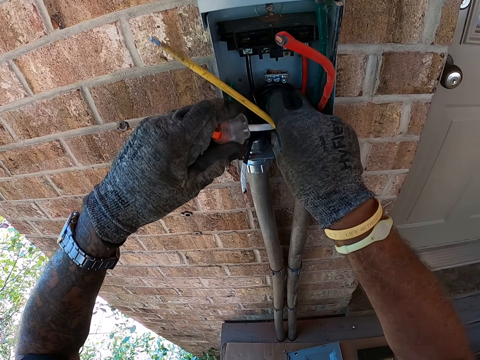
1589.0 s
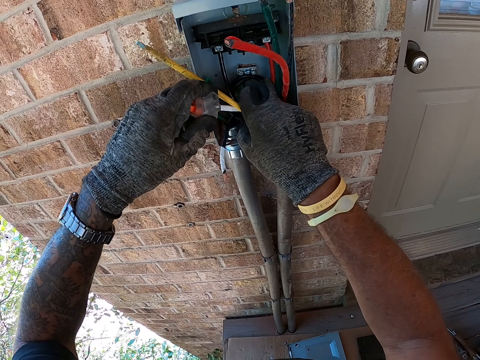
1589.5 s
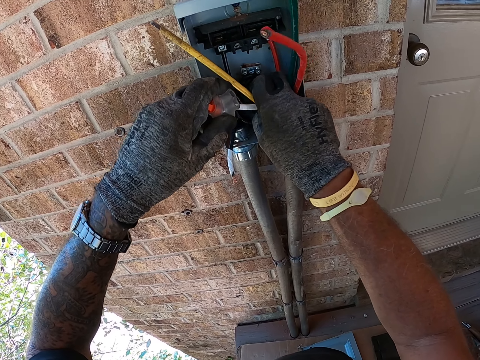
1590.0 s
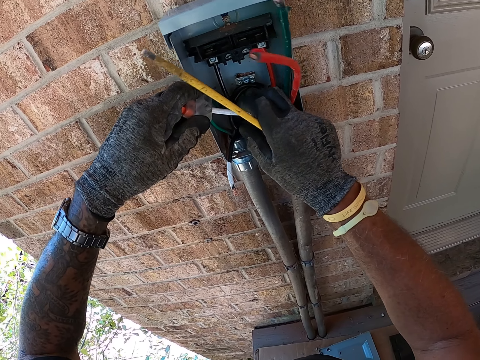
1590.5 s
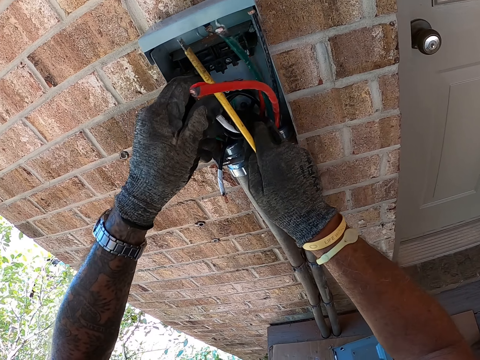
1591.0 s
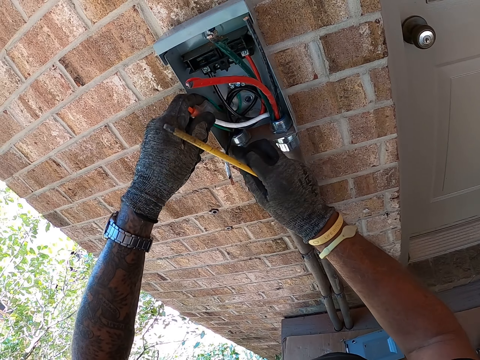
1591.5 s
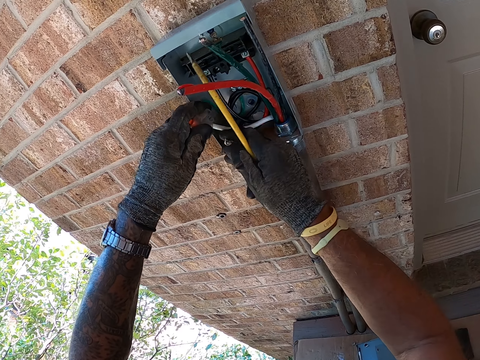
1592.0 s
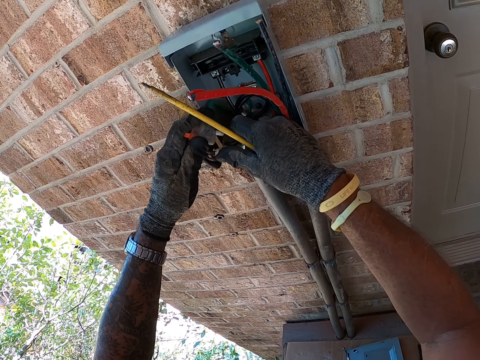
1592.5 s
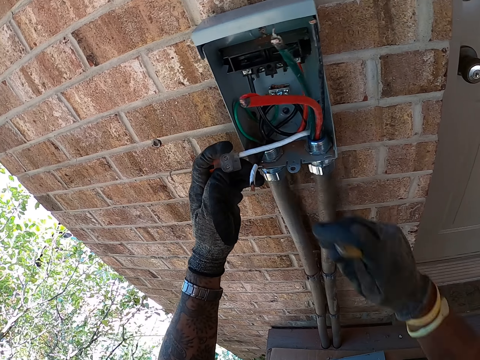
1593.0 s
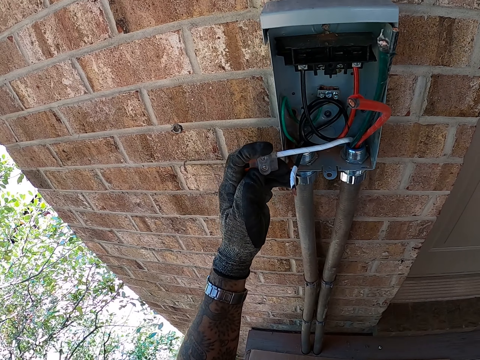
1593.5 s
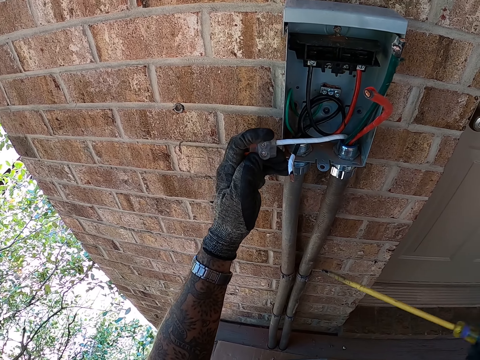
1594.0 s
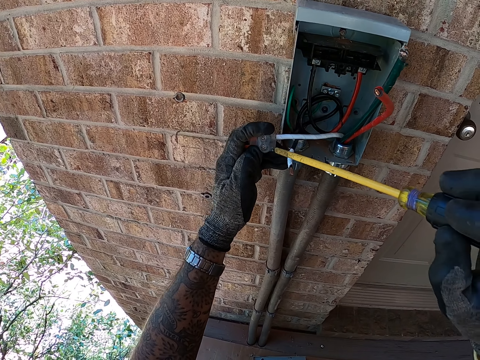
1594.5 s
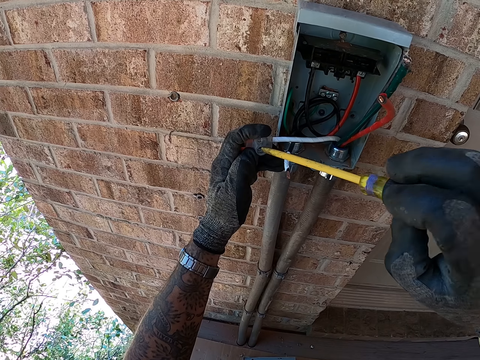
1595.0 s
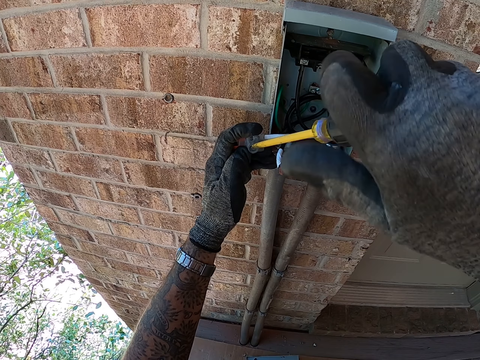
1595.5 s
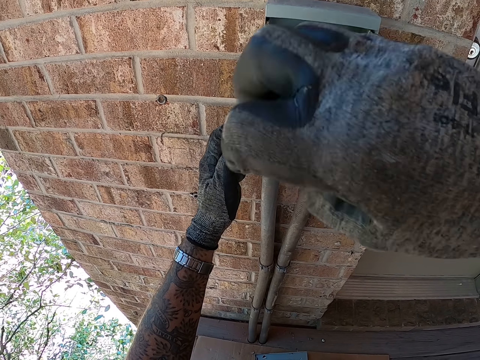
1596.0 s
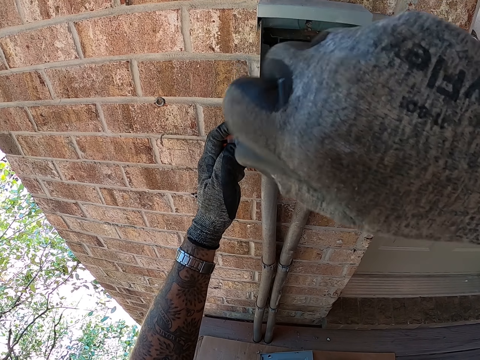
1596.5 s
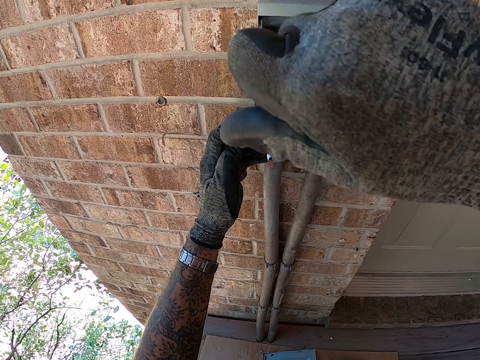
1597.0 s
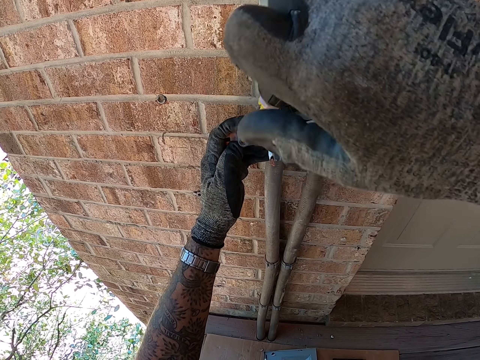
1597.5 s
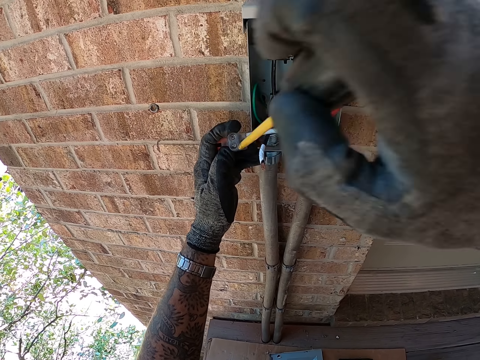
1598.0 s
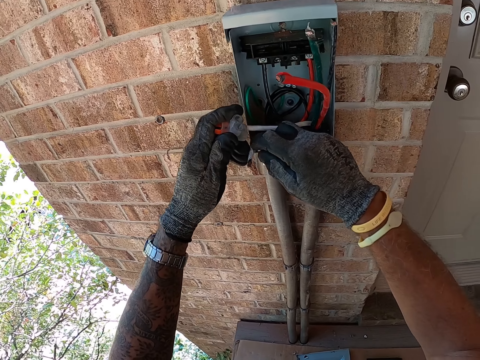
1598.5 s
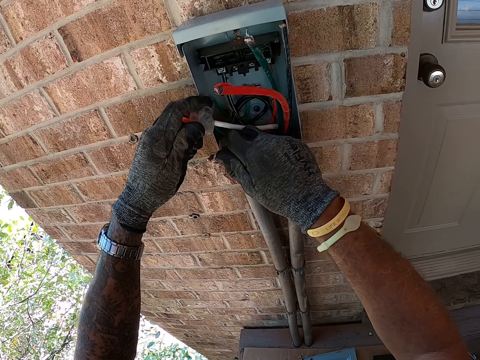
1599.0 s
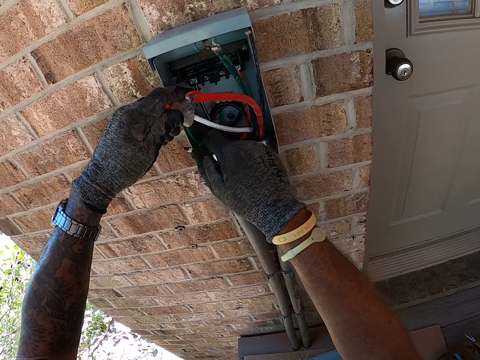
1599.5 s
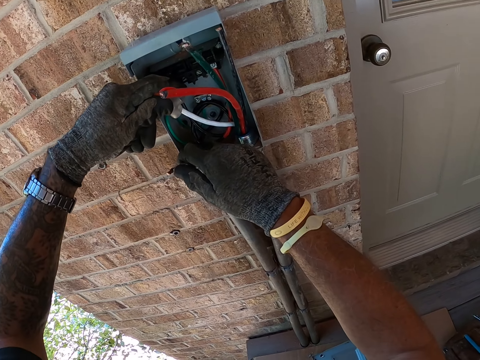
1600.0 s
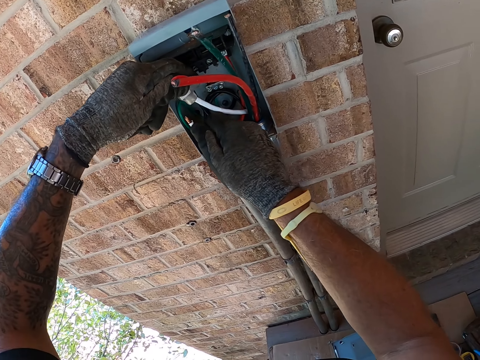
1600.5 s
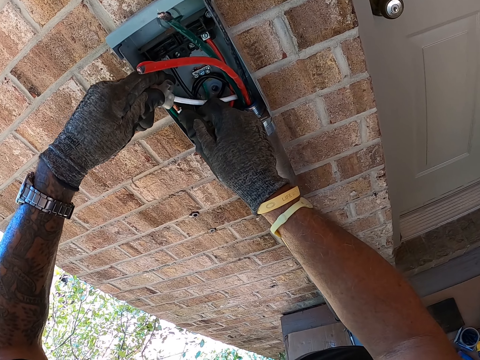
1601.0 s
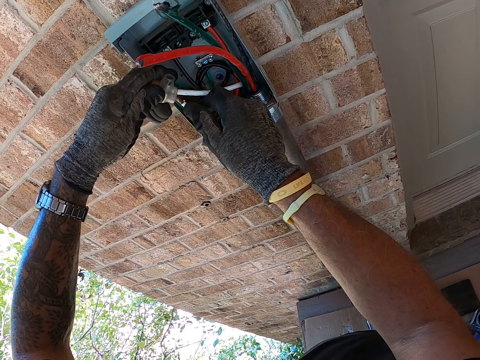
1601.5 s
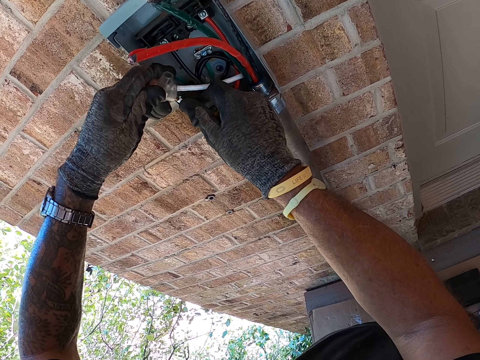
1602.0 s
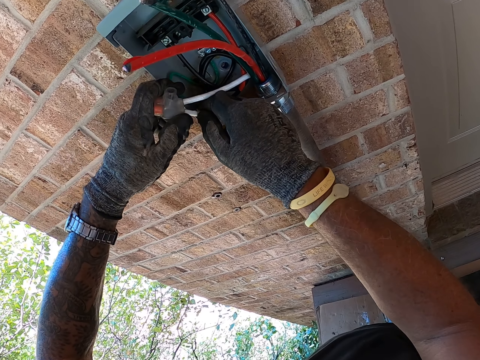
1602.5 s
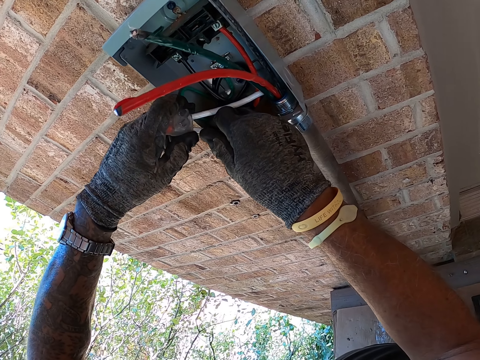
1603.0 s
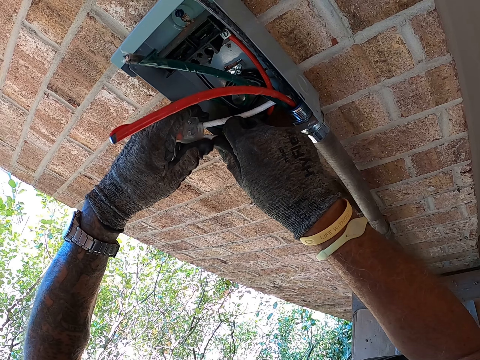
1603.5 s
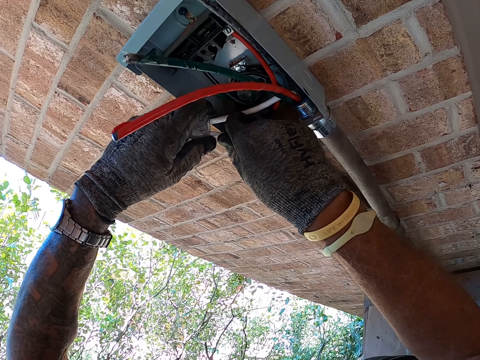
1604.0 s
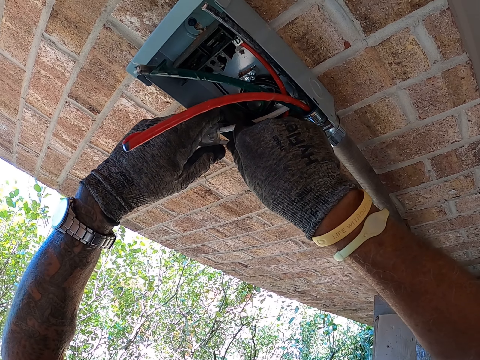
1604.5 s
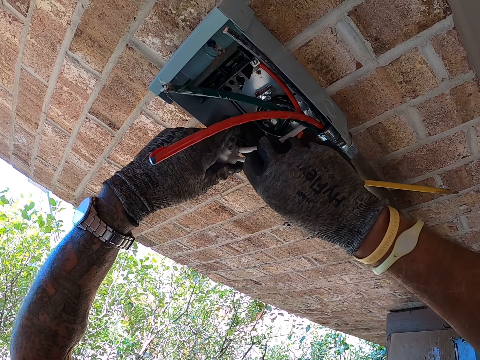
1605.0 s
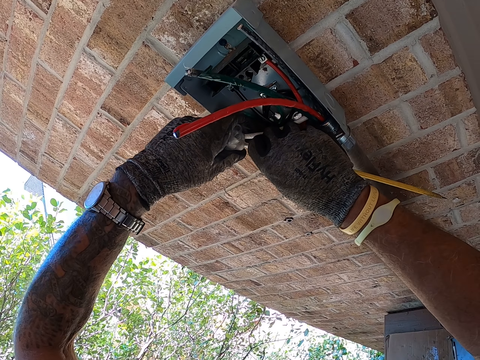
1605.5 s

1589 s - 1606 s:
The camera wearer fixes wires in the box. They look around. They fix a wire in something with a screwdriver. They pick up a wire. They fix the wire in something. They put the cable in something.

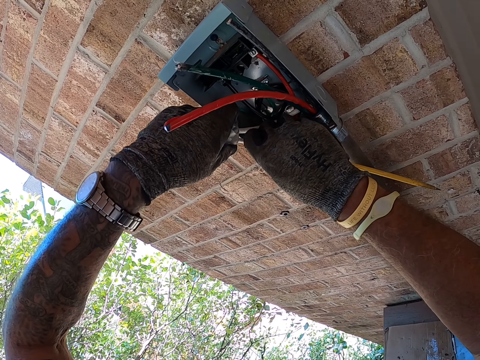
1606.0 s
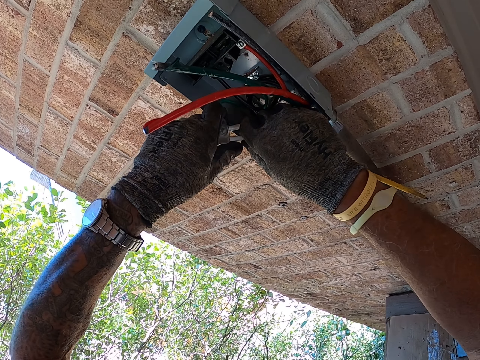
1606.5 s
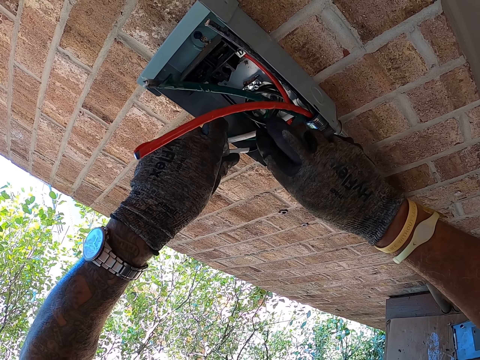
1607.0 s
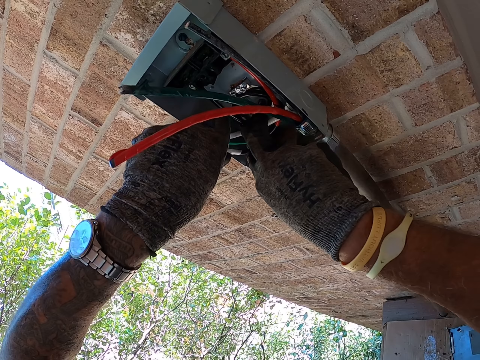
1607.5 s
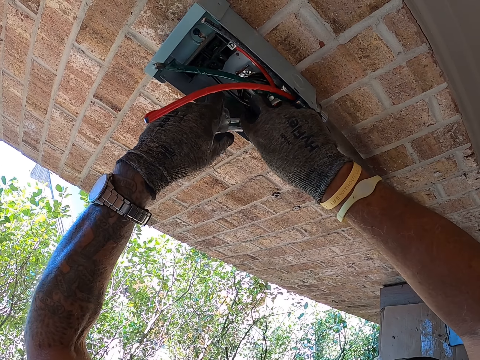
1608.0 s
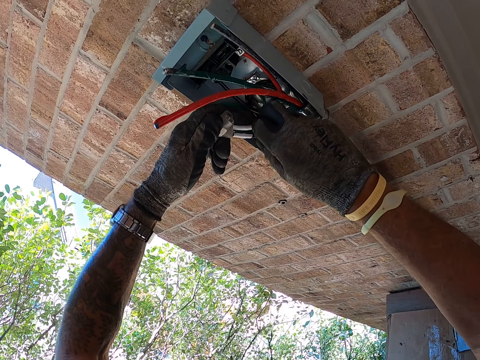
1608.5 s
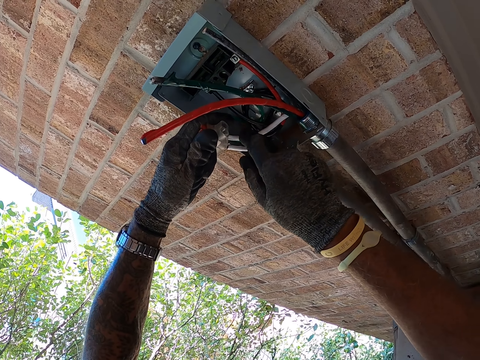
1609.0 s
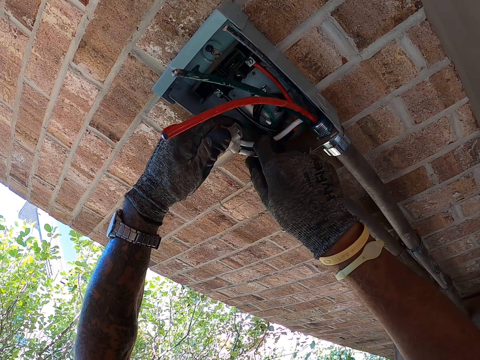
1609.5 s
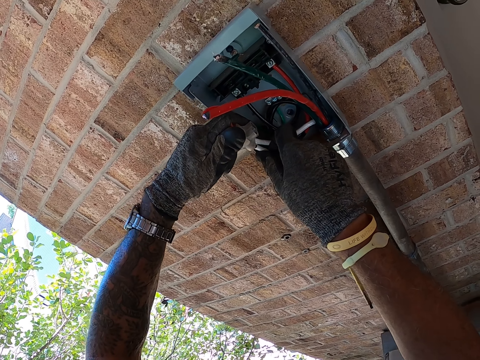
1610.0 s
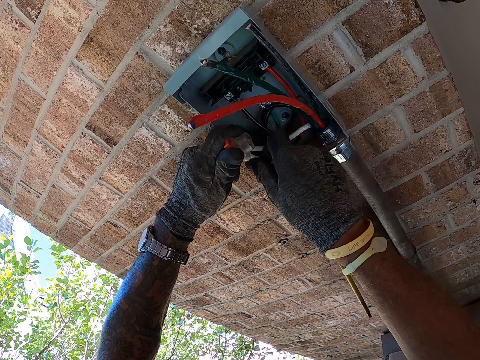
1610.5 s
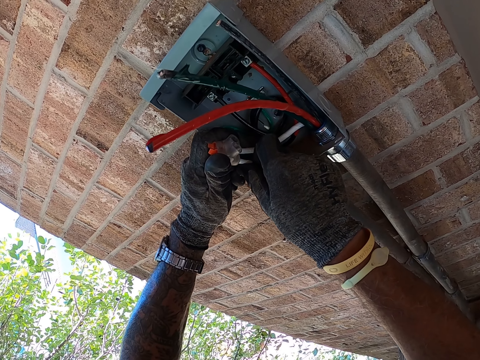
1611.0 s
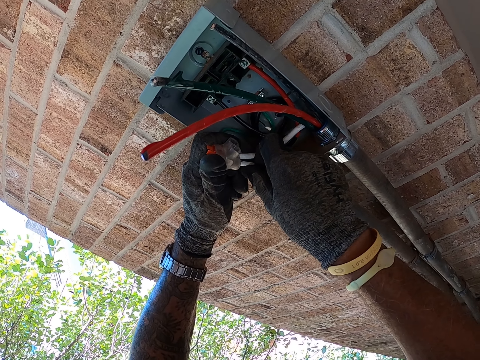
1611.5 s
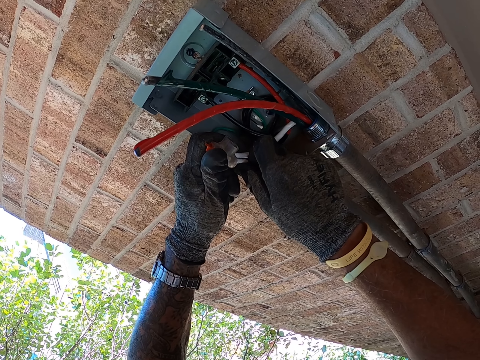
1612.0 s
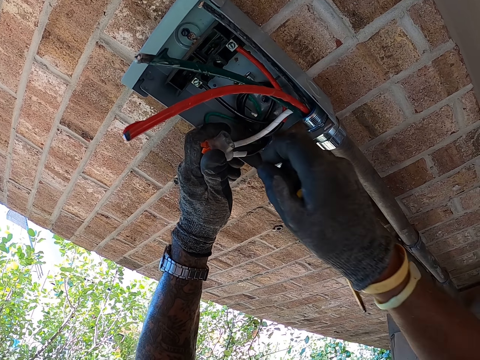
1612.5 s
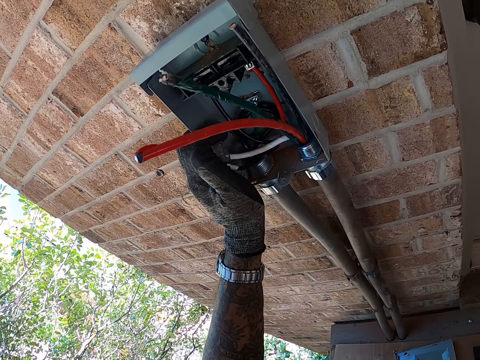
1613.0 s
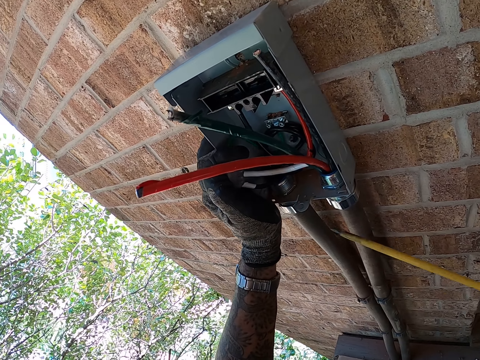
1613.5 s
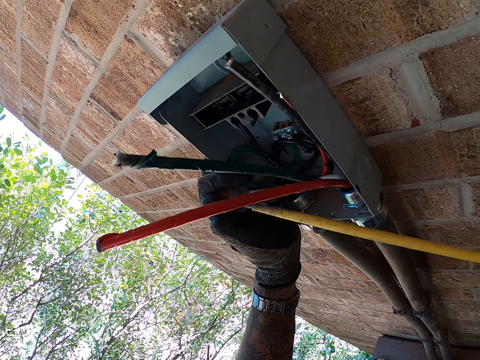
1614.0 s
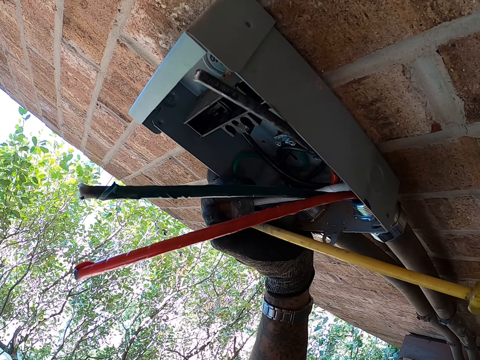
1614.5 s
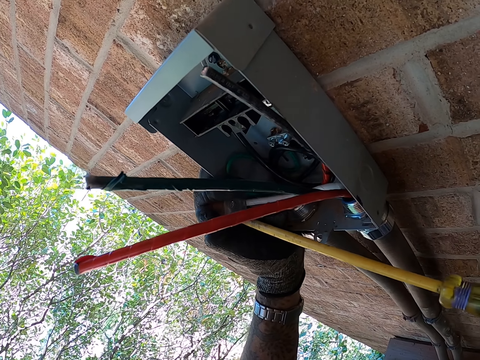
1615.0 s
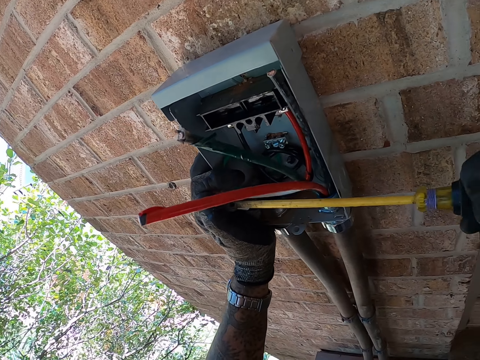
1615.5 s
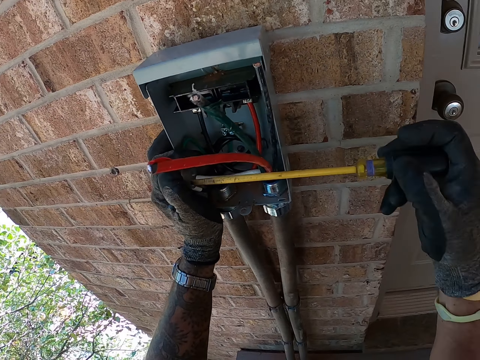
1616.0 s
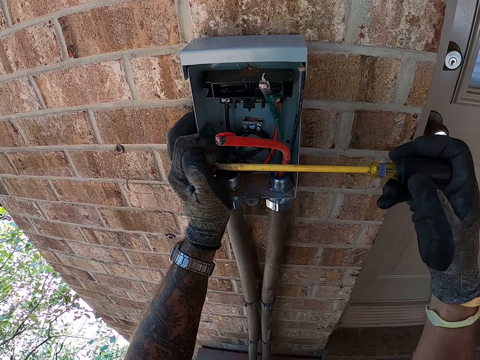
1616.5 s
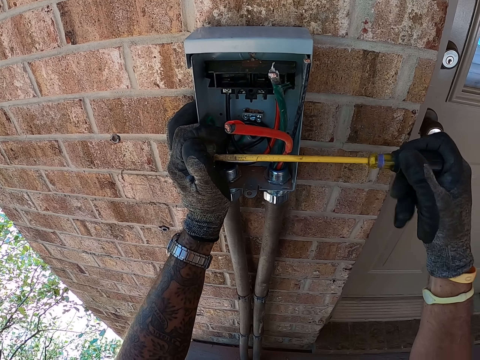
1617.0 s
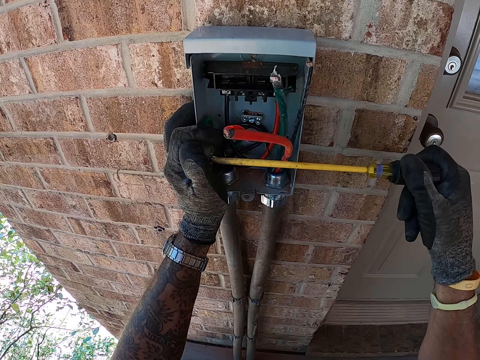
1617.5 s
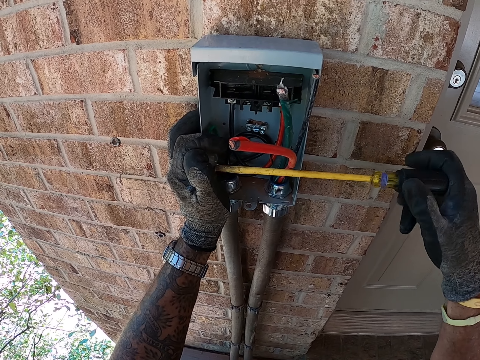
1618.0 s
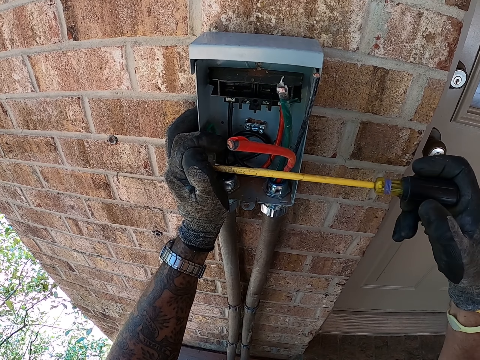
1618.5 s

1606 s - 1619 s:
The camera wearer fixes wires in the box. They fix a wire in something. They look around. They fix the wire in something with a screwdriver. They screw in the screw in something with the screwdriver.
